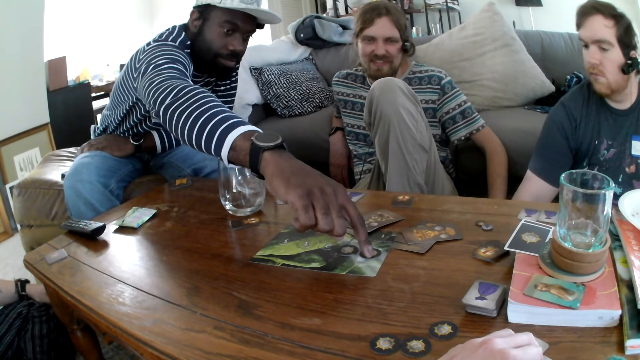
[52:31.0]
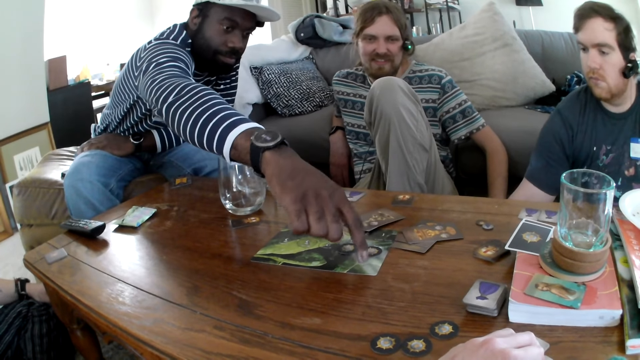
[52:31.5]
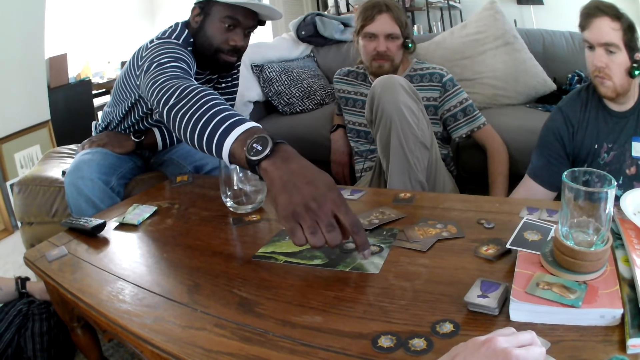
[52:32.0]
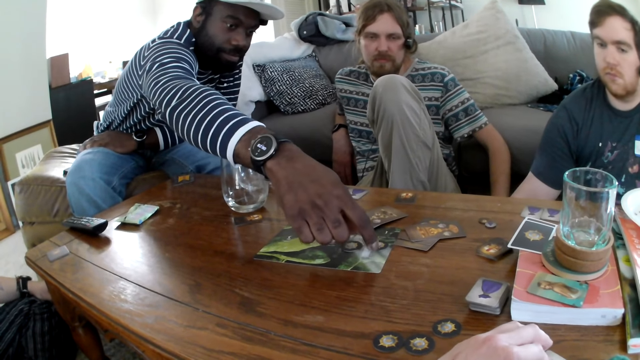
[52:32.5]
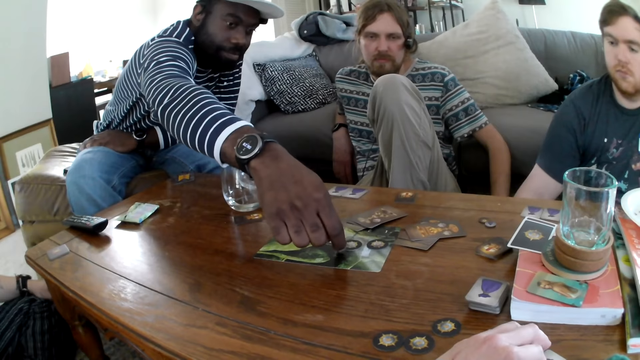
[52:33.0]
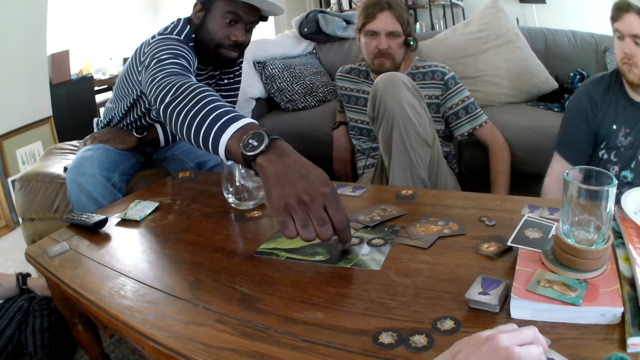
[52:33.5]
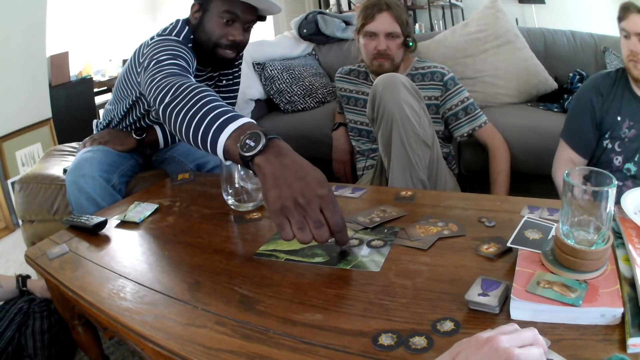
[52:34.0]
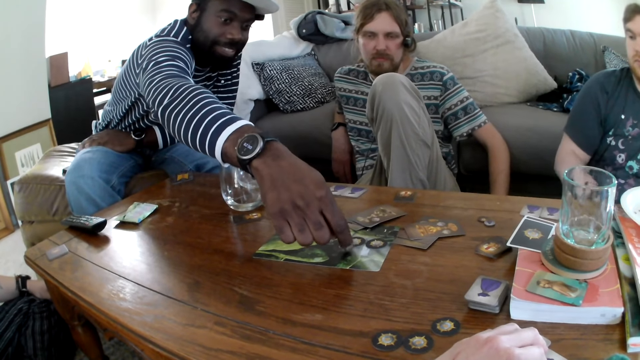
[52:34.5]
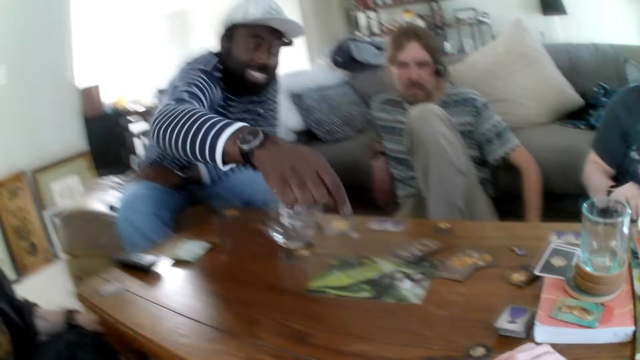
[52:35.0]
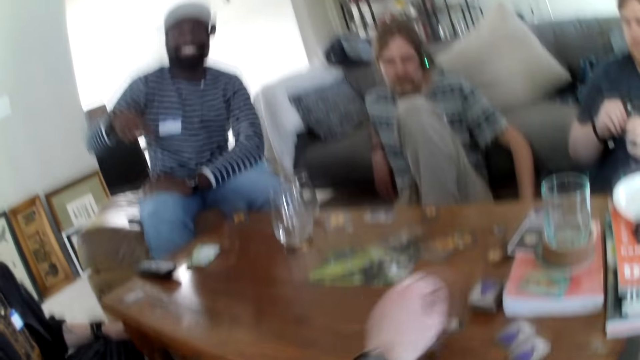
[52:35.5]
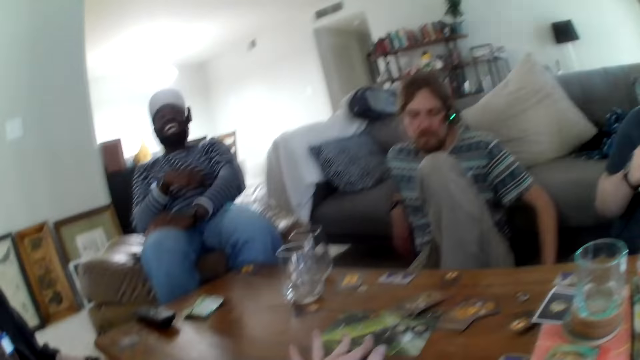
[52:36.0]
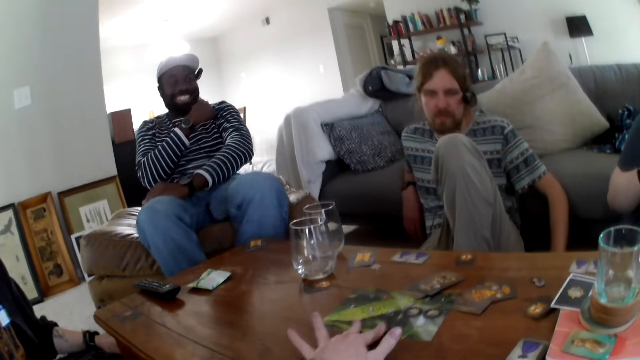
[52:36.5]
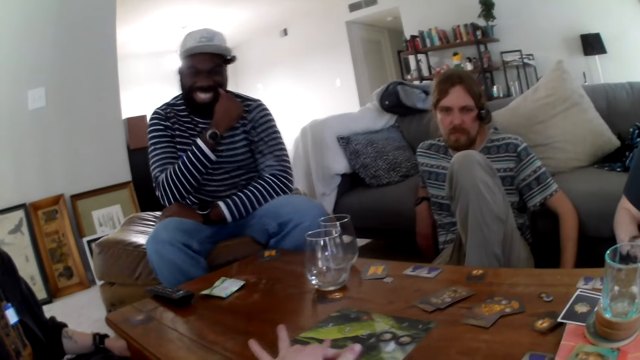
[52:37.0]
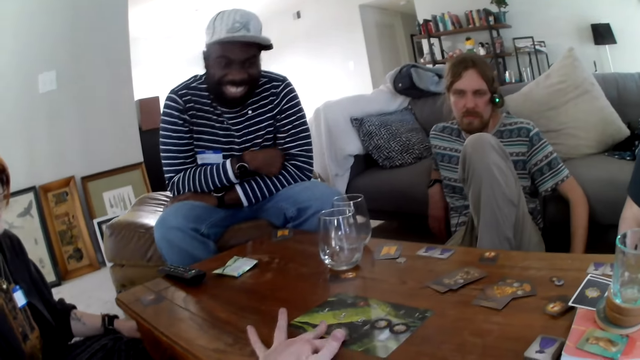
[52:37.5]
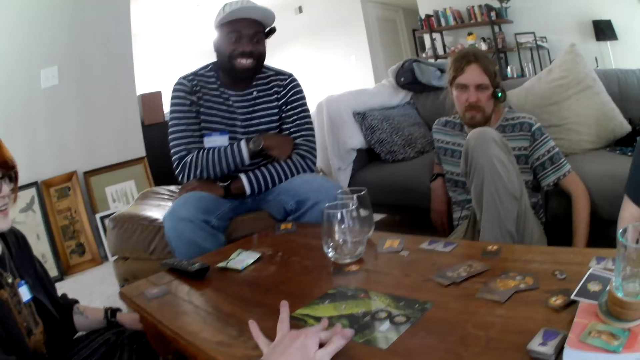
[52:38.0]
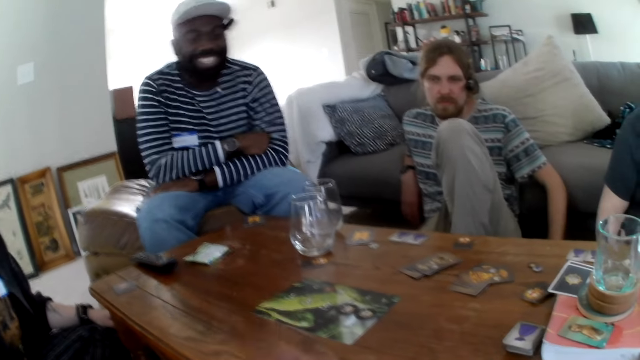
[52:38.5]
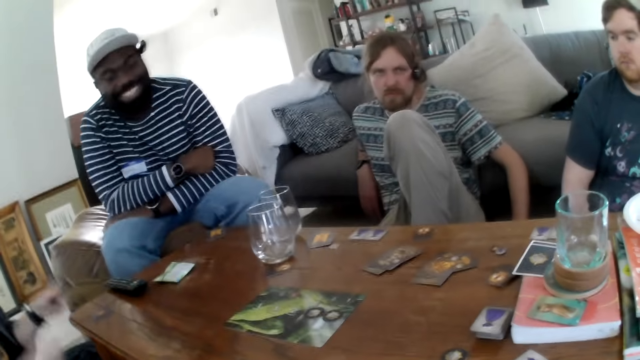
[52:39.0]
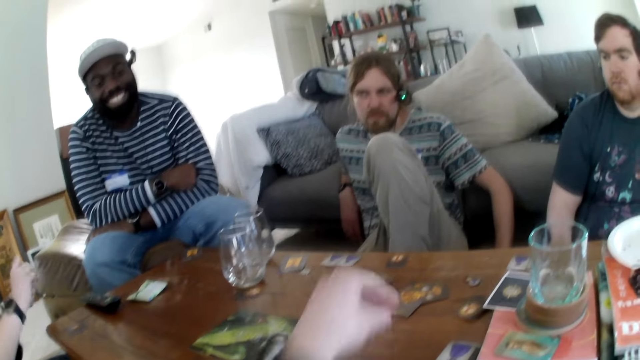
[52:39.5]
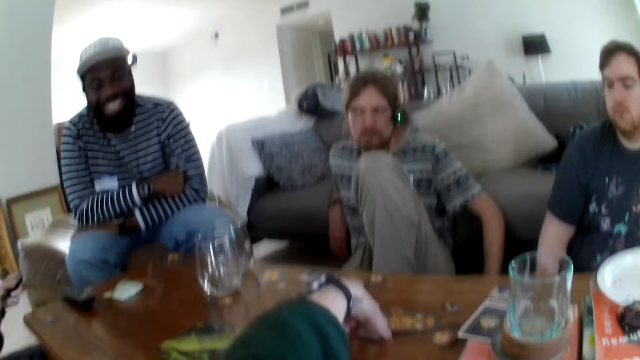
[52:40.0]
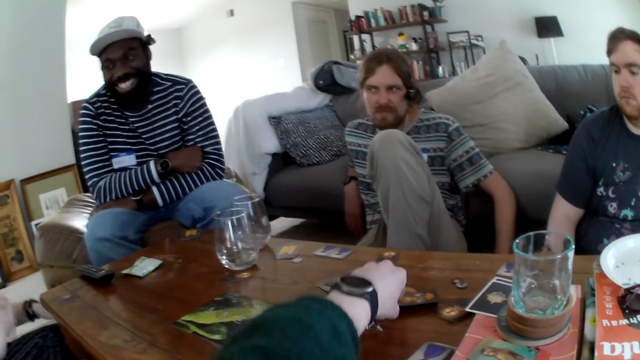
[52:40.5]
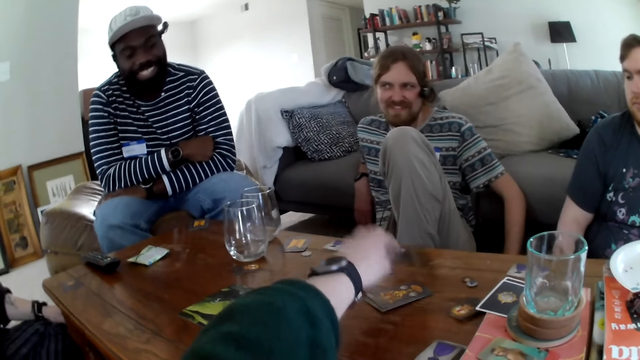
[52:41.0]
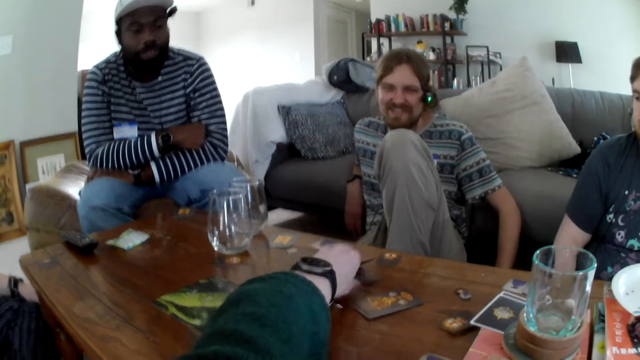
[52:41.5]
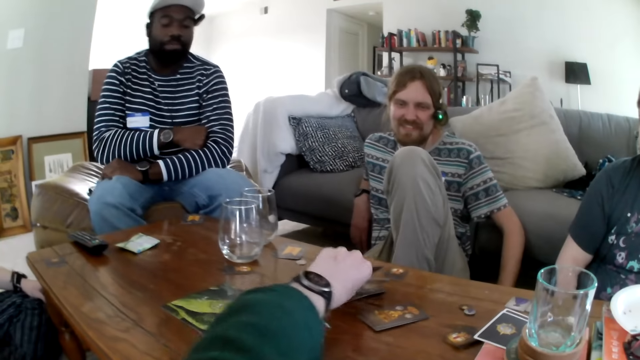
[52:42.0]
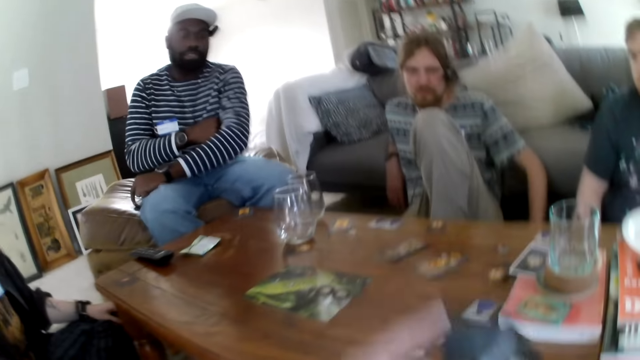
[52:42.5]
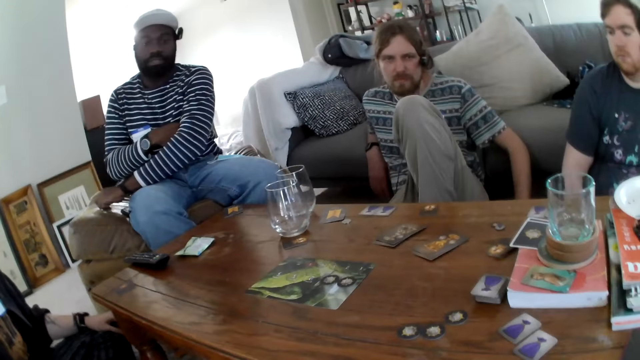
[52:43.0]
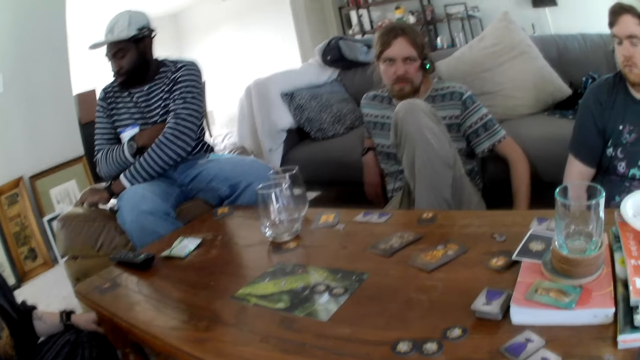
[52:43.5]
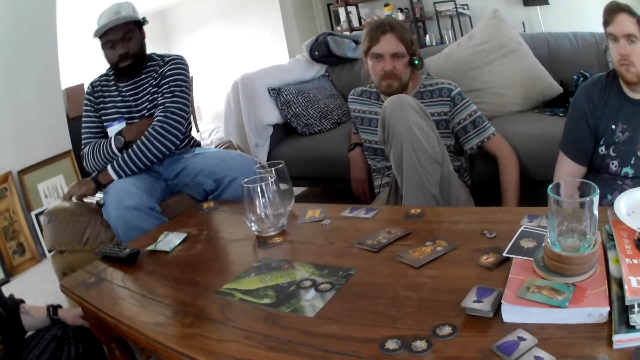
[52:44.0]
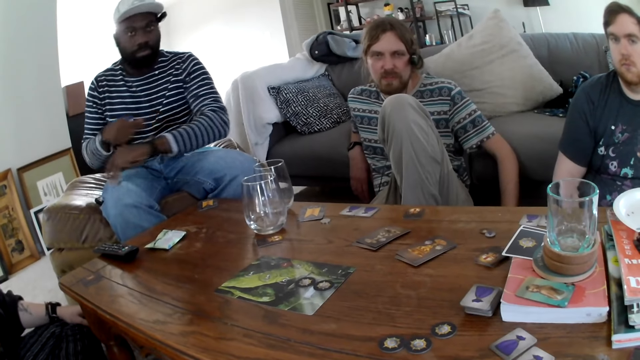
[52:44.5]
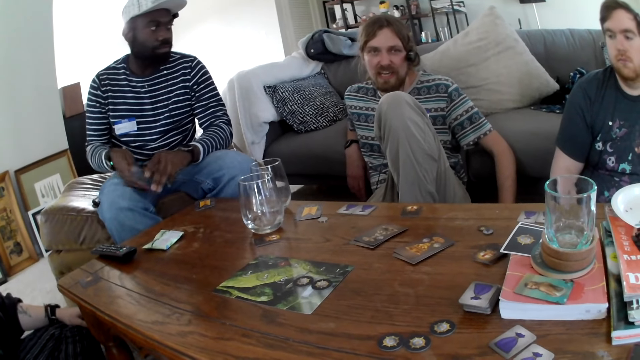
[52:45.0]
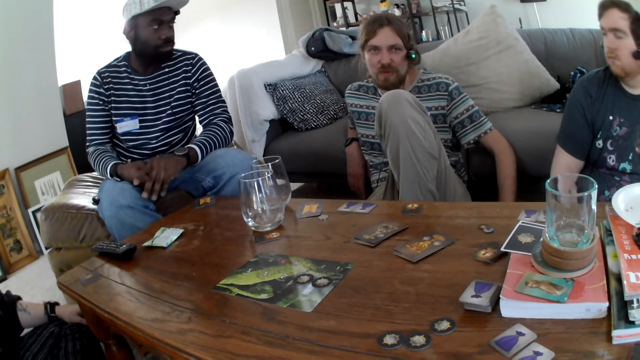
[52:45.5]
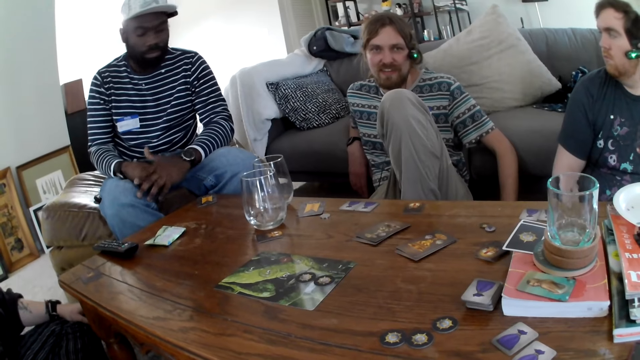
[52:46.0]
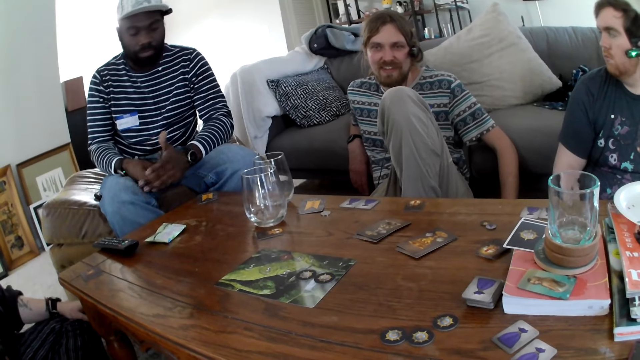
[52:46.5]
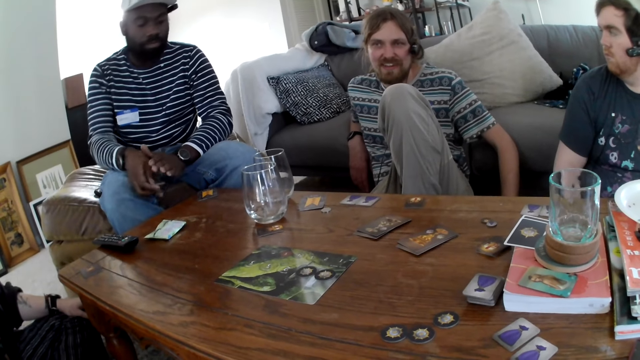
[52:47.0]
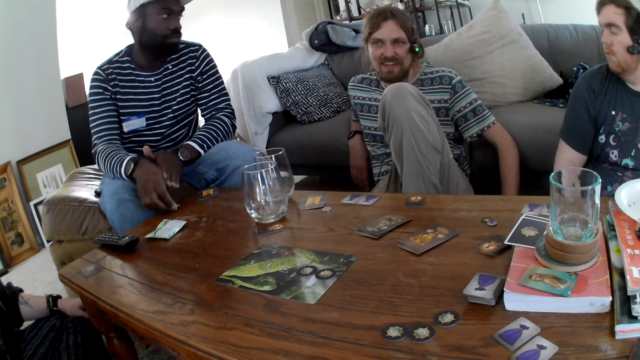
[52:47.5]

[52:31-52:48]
A person picks a cable, taps the table and moves. The camera wearer moves a card, raises their hand and picks a card.

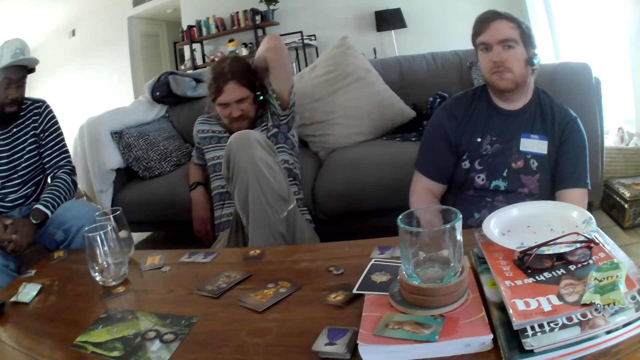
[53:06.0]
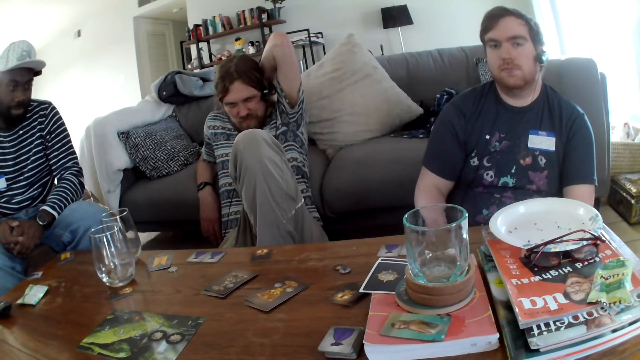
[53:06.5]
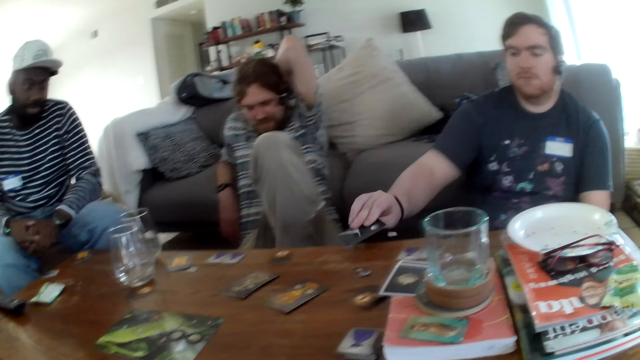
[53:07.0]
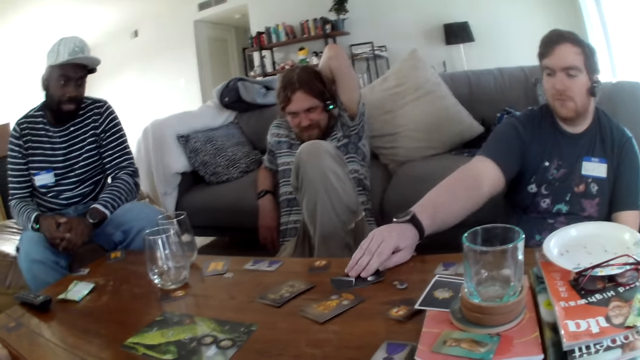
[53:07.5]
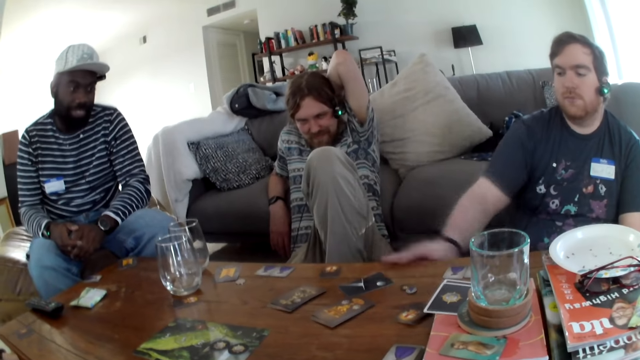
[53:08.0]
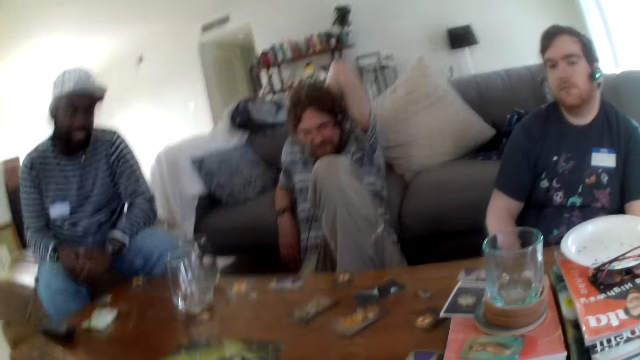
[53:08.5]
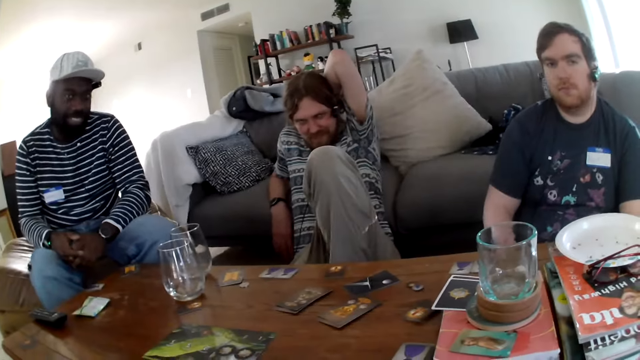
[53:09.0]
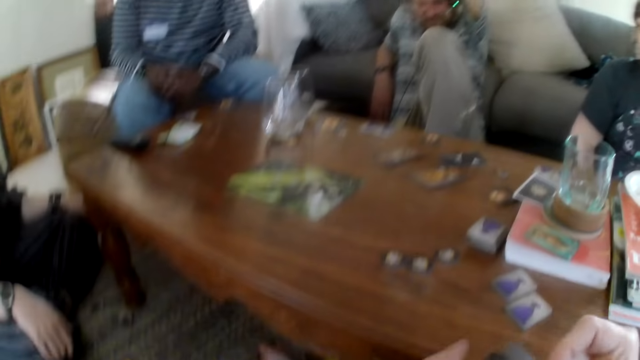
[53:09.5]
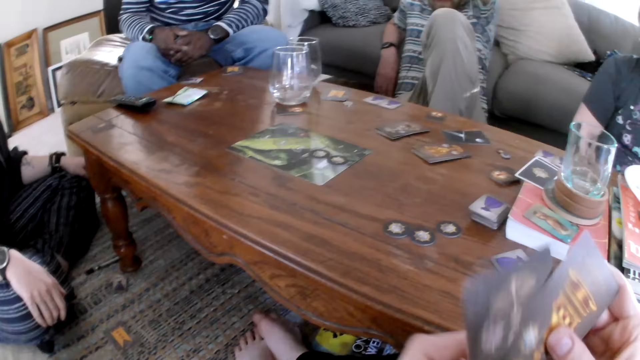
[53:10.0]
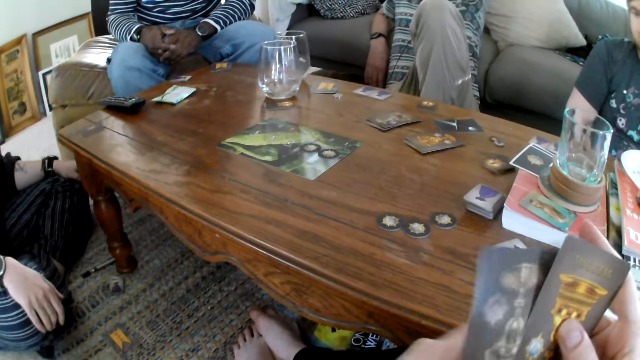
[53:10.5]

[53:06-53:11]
A person puts a card on the table. The camera wearer holds a card.
